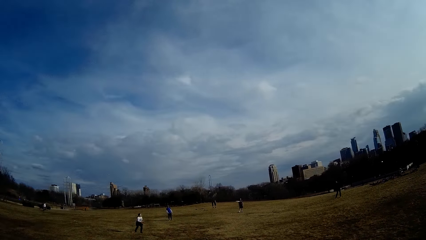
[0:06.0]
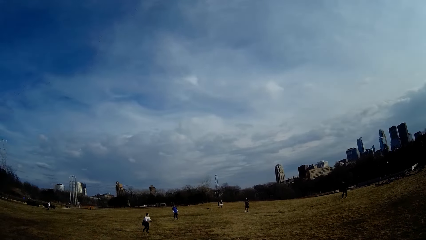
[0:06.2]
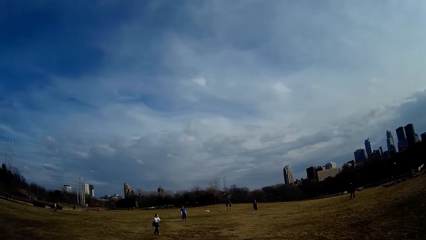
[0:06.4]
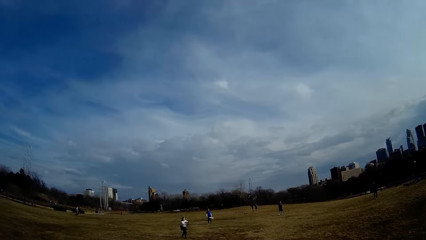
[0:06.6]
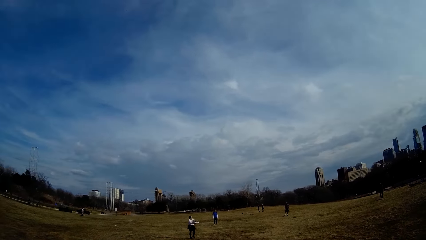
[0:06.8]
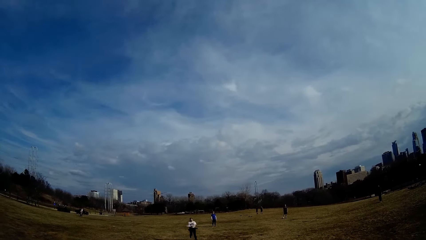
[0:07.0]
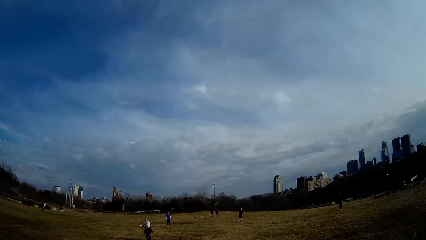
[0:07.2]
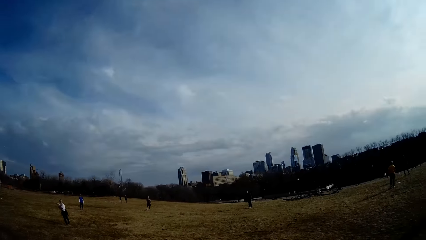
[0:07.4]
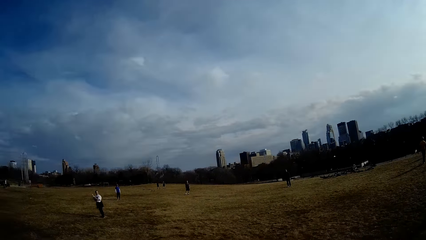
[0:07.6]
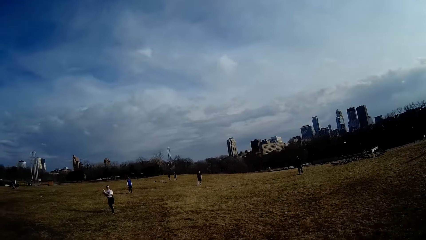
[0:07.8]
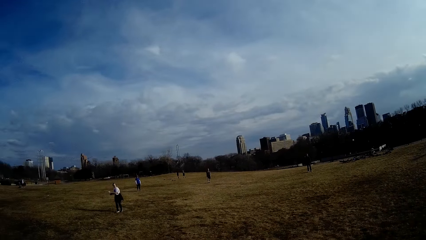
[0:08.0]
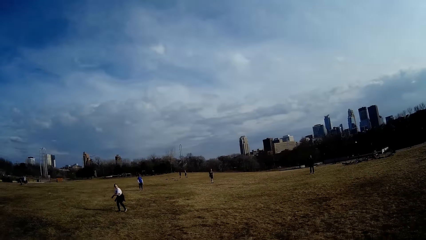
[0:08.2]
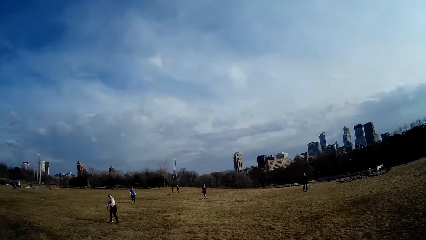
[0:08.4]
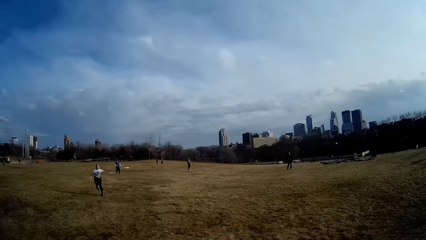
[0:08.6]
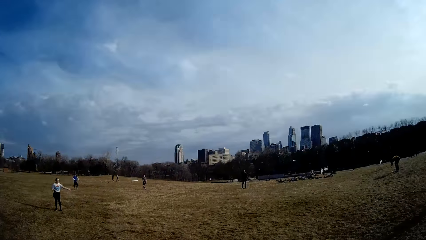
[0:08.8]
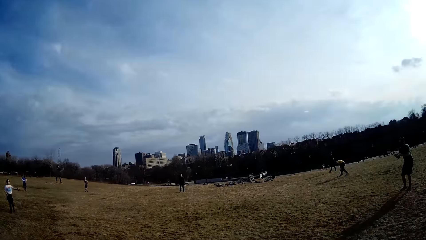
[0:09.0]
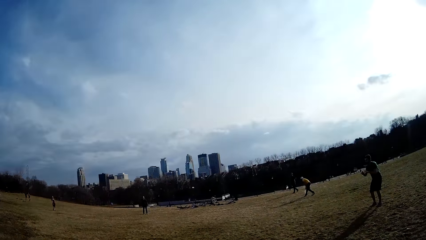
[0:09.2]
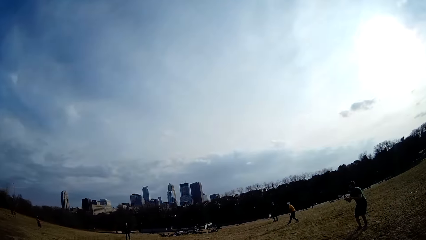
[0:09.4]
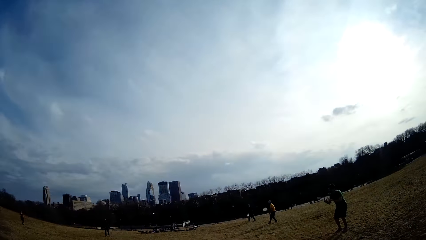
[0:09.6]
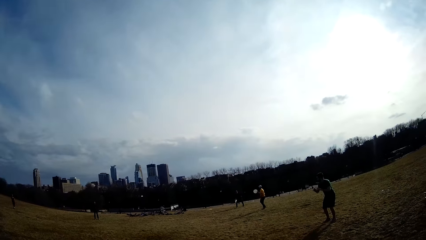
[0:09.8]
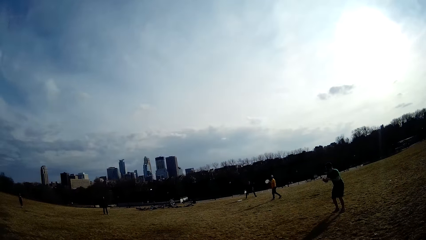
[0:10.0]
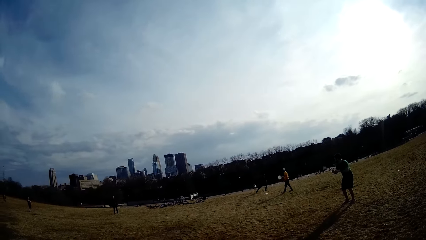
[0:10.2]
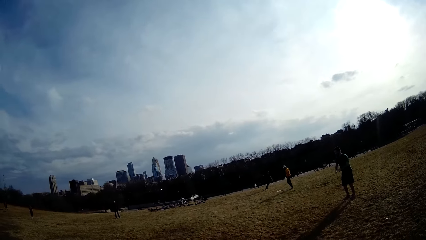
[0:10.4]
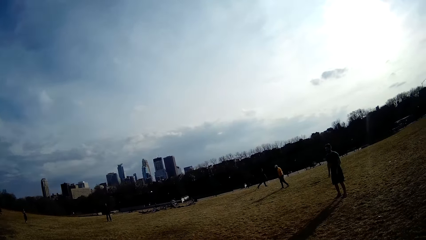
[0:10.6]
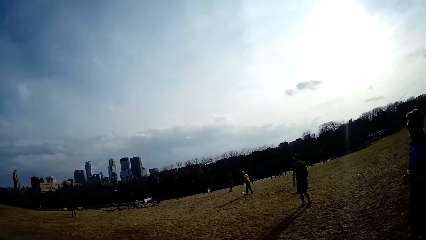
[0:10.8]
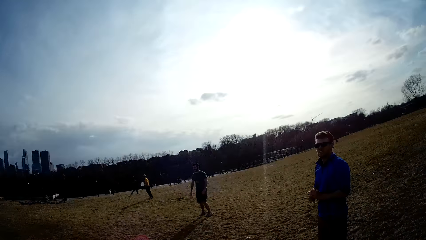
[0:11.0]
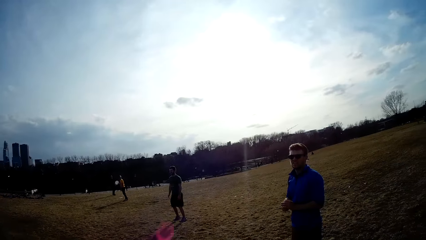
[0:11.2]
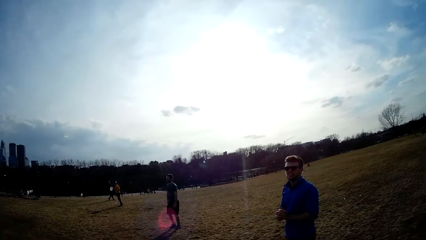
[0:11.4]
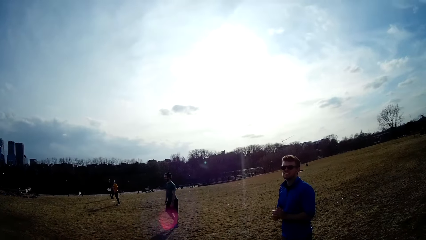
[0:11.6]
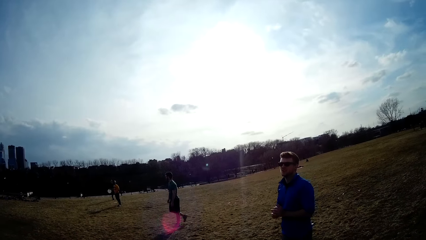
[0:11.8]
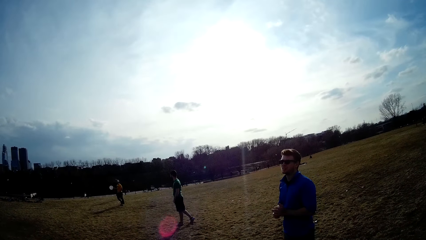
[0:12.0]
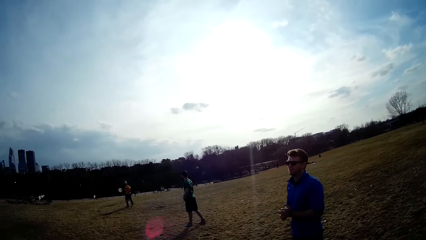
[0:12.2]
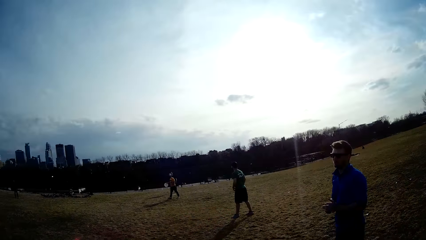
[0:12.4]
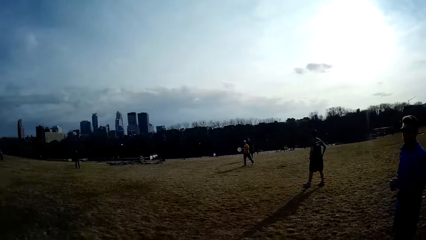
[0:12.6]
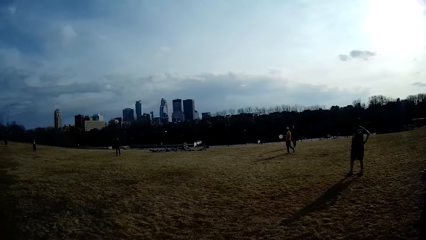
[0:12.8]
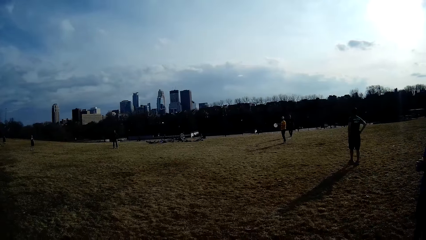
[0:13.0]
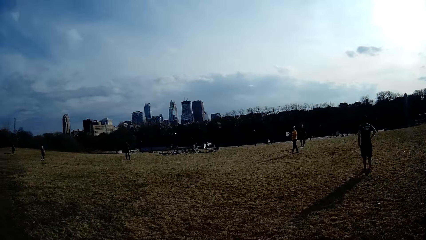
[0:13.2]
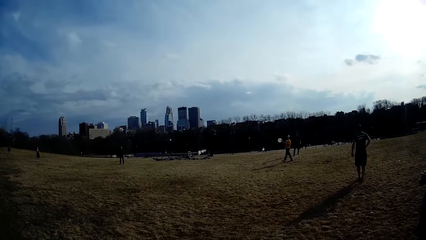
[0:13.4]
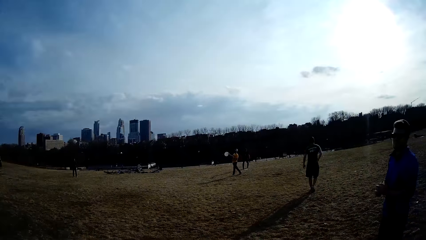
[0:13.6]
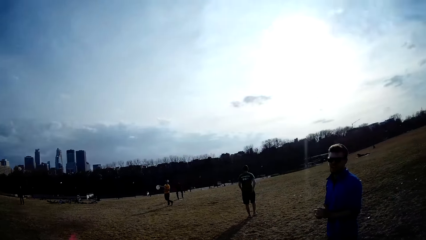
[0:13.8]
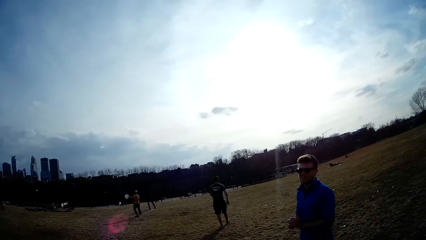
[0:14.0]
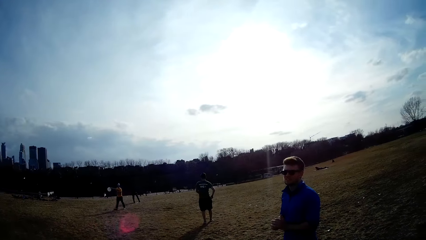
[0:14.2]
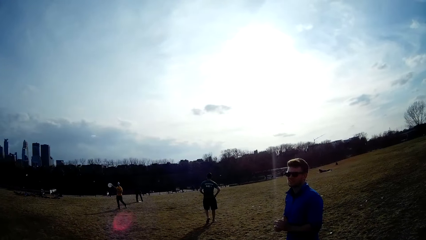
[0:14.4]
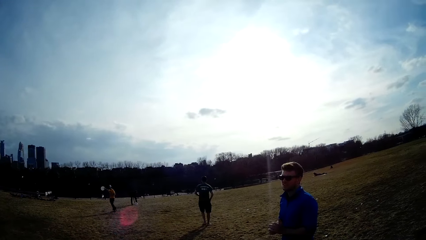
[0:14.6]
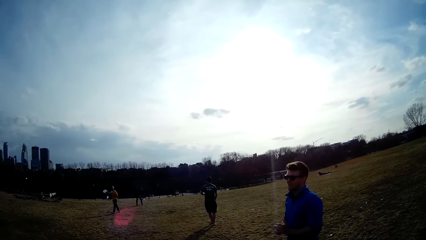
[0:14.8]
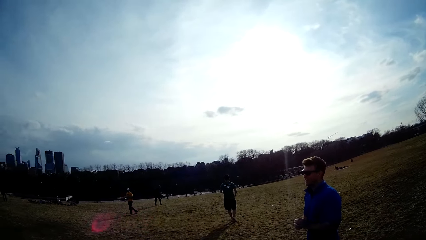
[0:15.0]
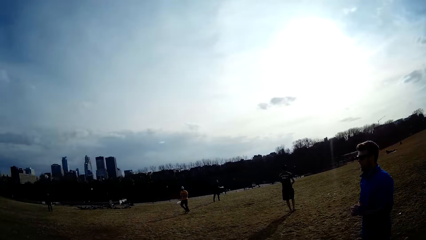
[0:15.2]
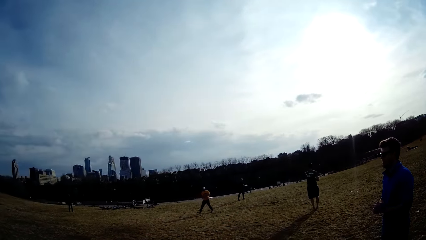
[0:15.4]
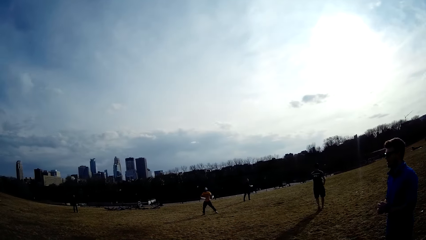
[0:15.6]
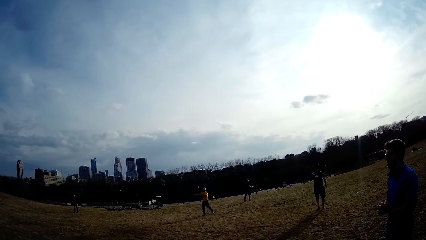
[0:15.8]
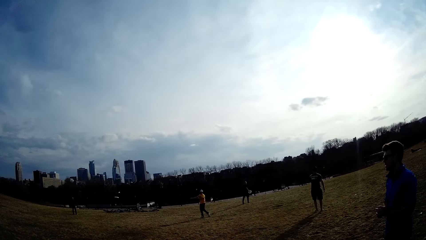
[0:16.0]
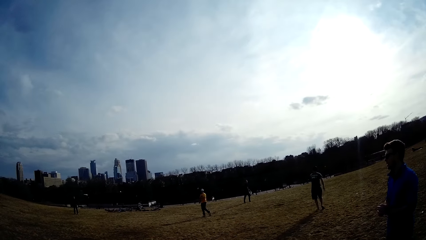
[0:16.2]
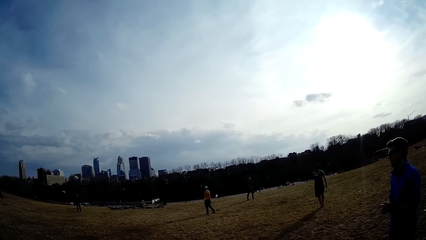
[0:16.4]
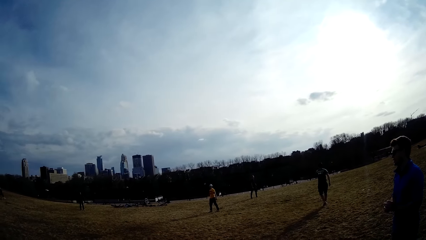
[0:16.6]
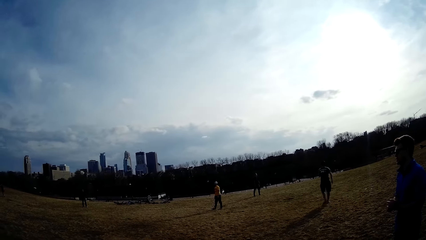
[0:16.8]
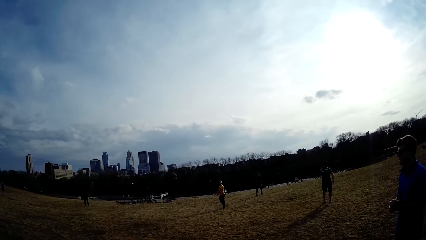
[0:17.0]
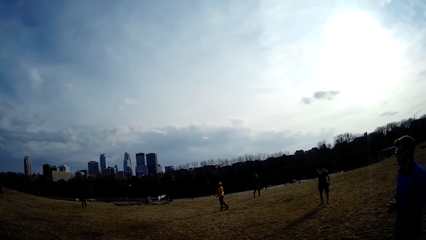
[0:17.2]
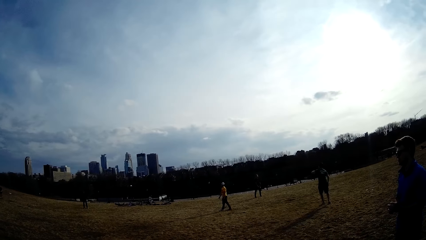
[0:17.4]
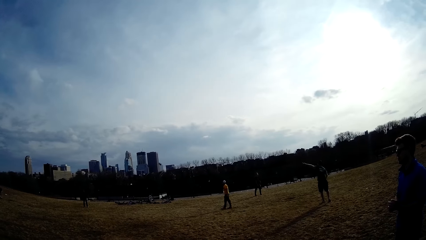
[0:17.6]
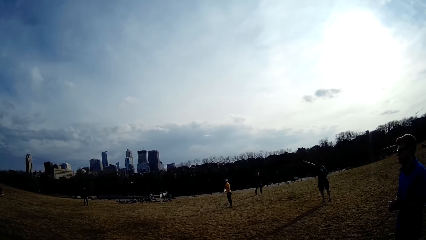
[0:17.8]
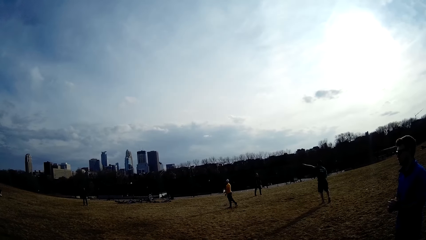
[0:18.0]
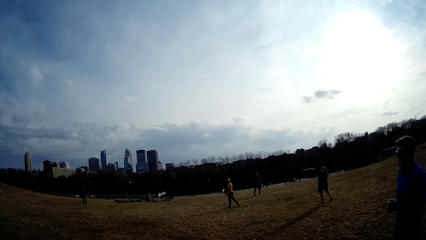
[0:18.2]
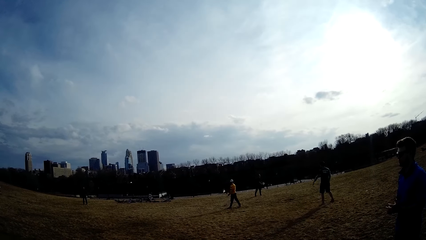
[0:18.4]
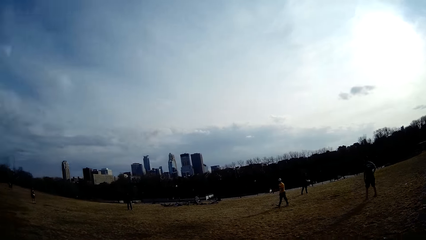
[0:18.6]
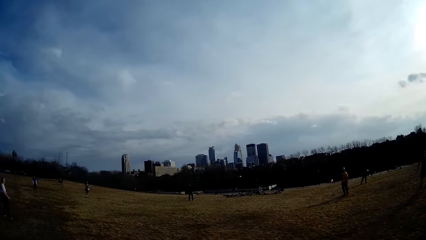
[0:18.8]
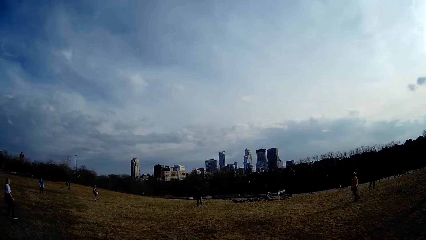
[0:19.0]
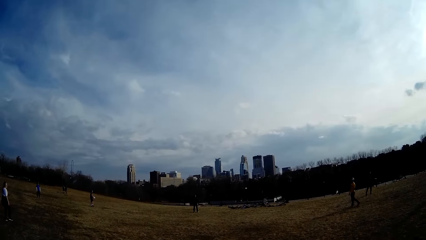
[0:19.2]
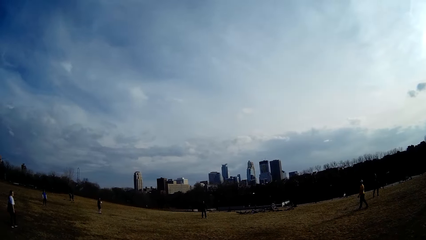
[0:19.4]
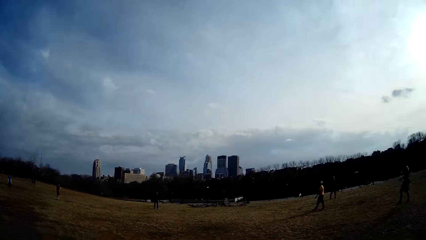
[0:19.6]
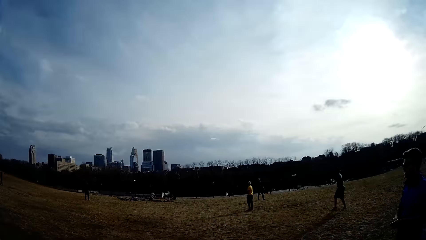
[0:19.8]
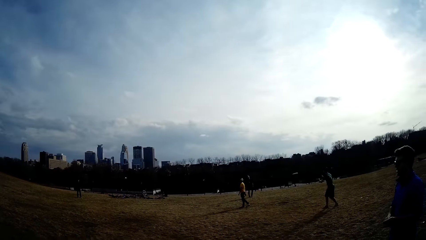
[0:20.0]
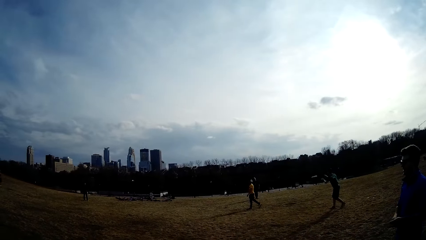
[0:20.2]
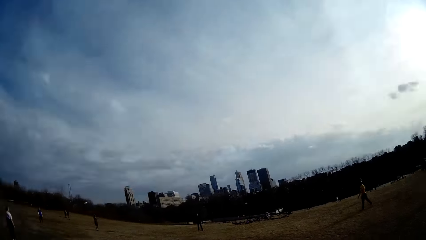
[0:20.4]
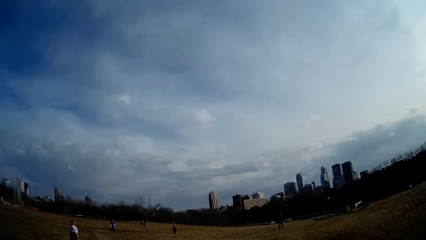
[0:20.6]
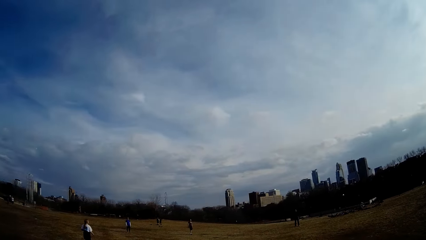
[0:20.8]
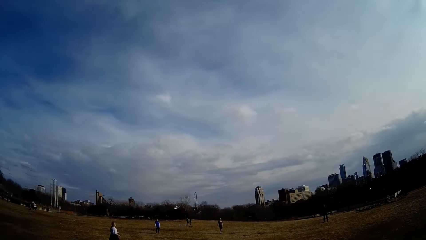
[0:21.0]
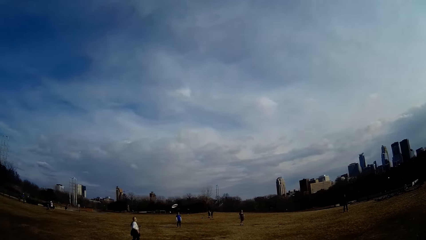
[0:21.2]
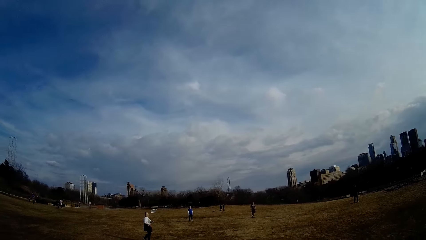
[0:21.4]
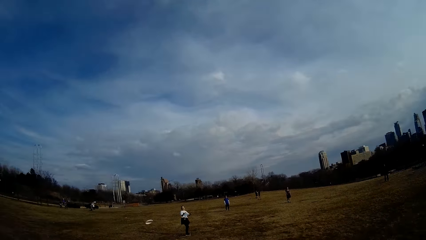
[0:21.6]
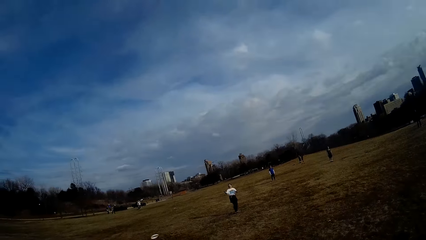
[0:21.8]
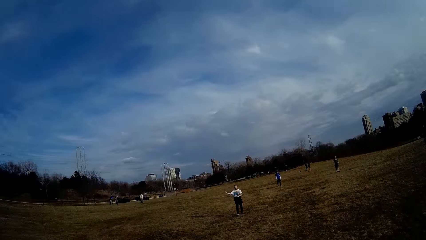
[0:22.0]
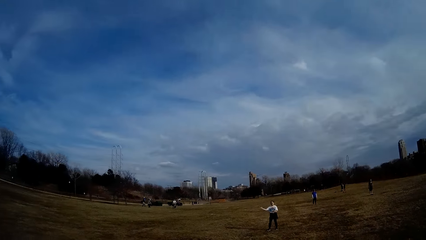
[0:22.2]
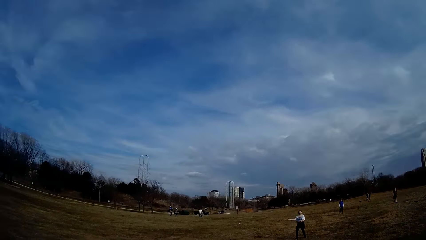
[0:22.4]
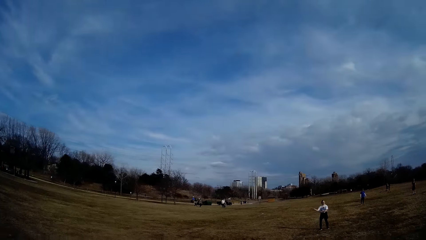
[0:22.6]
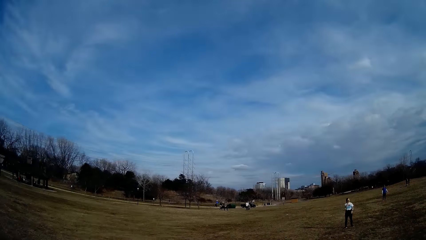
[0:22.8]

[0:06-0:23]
A man catches the ball. The man flings the ball in the air. The camera wearer talks to another man. Another man flings the ball in the air. The camera wearer looks around.
